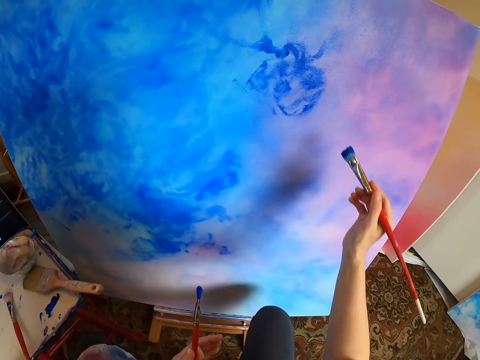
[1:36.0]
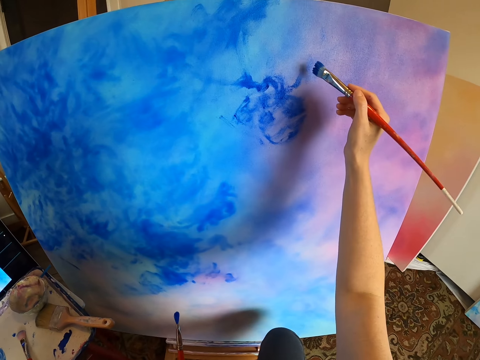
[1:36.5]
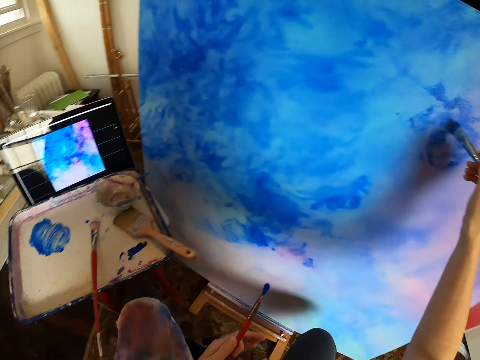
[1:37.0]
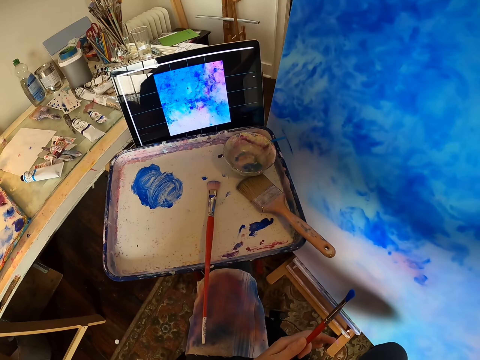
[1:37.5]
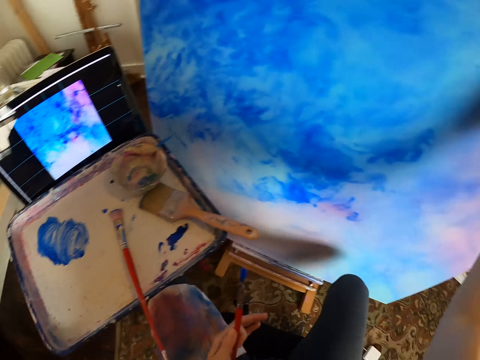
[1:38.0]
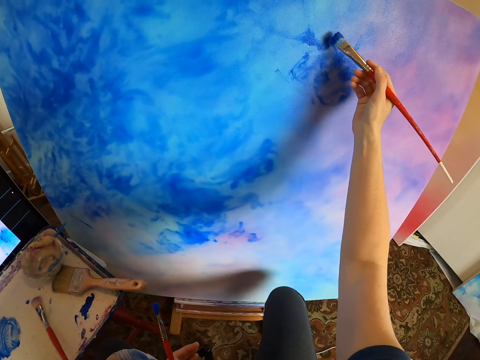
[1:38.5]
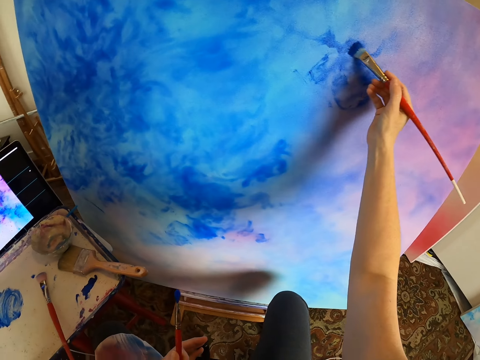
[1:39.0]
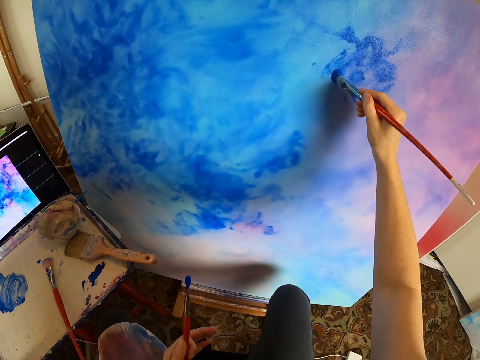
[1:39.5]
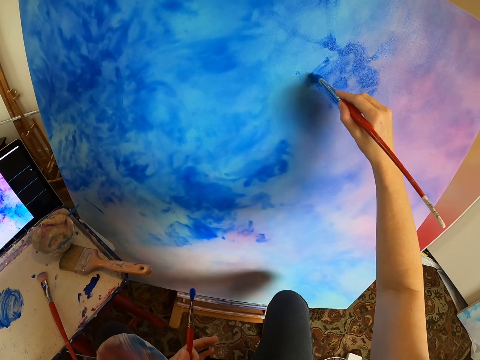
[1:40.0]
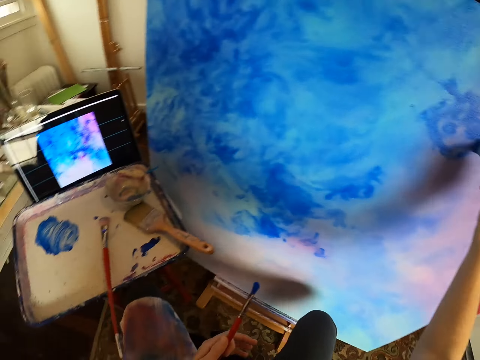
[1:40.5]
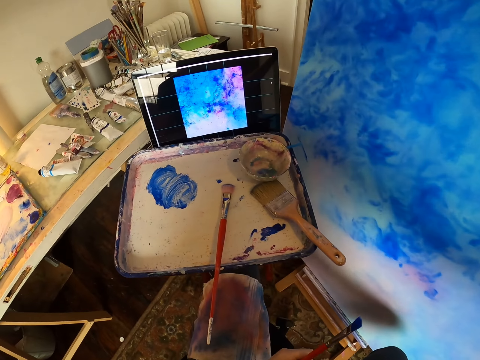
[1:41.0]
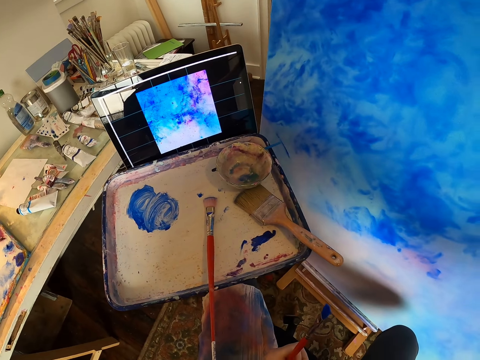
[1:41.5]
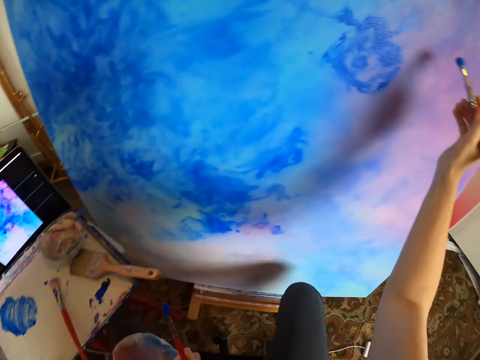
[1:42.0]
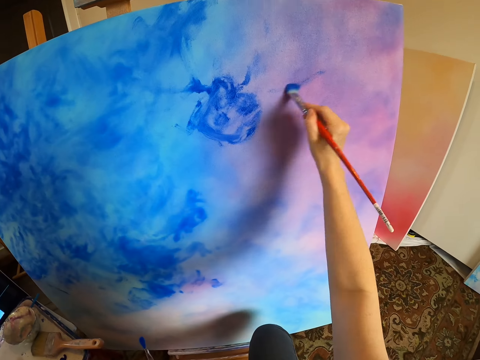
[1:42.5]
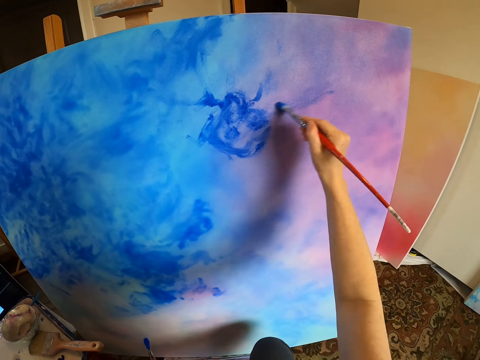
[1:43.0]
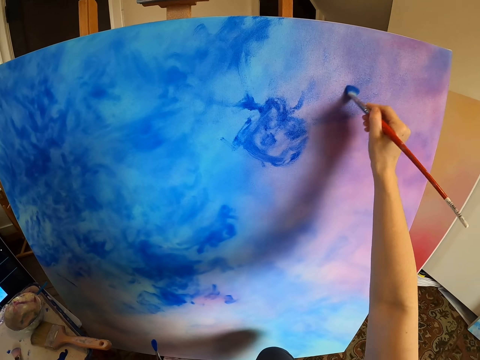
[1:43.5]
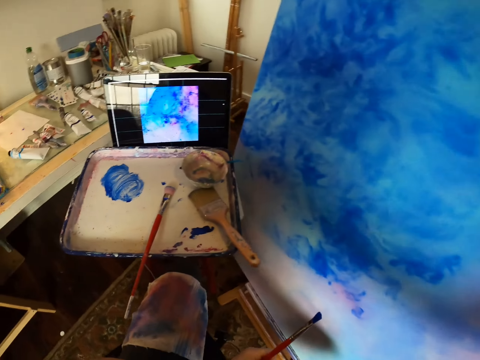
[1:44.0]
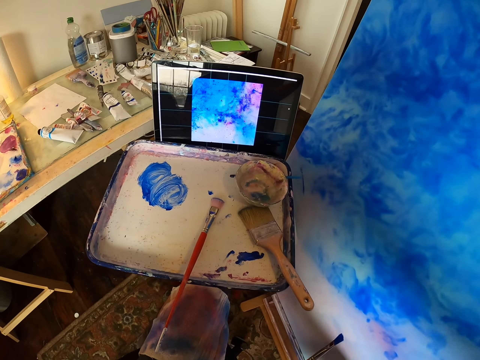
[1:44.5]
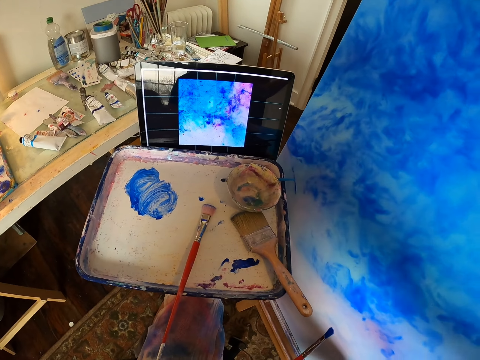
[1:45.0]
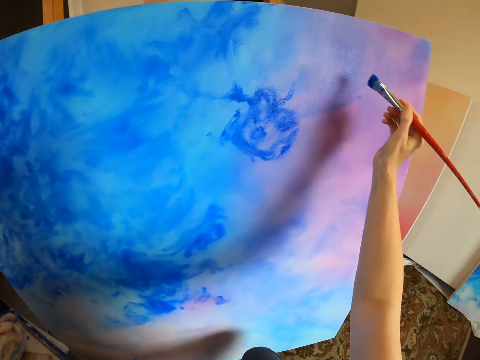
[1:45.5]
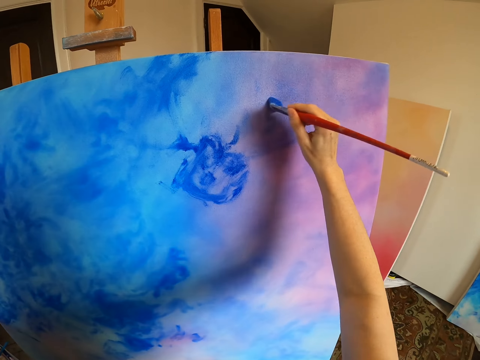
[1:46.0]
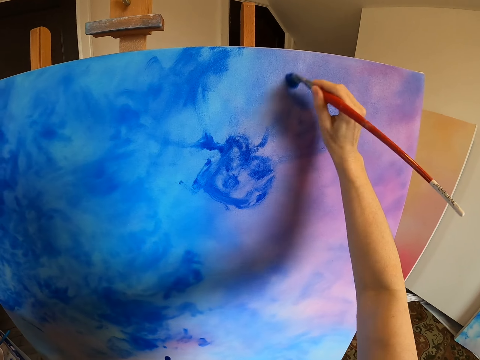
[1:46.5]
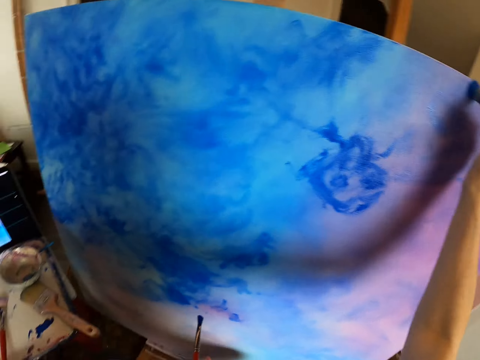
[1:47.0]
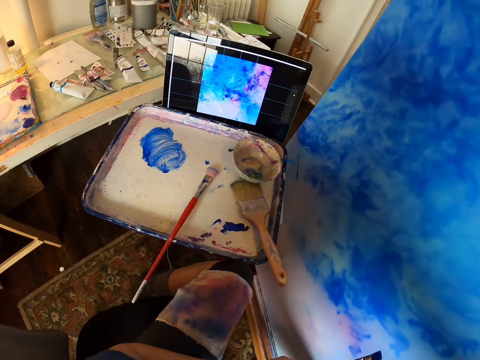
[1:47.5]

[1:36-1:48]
The camera wearer paints a canvas with a paint brush. They look at the picture in the computer. They paint the canvas with the paint brush.

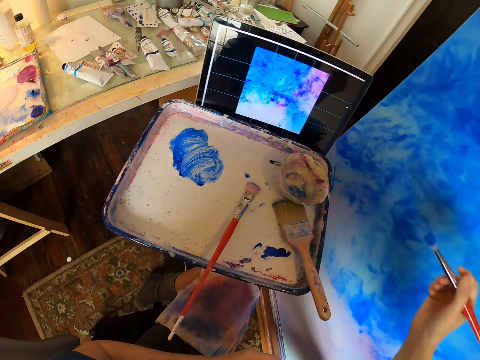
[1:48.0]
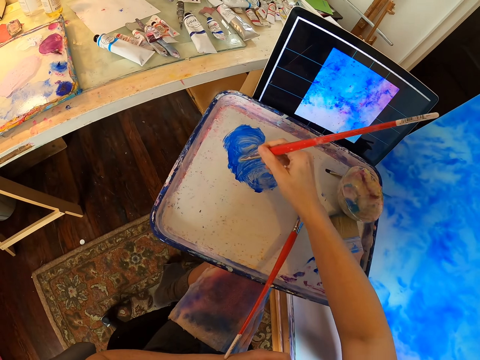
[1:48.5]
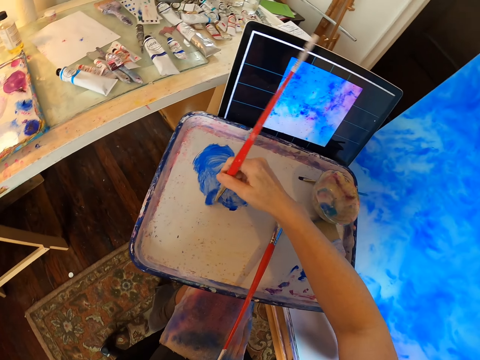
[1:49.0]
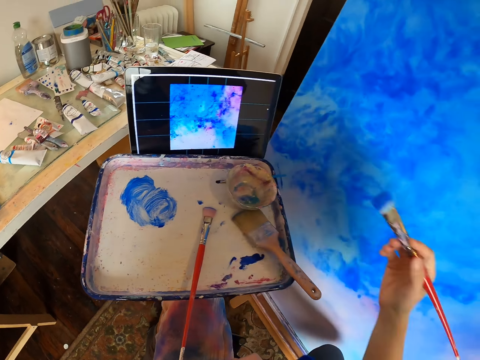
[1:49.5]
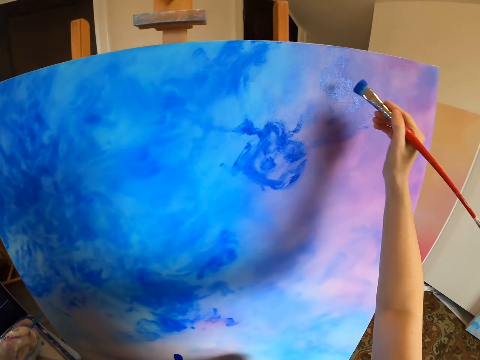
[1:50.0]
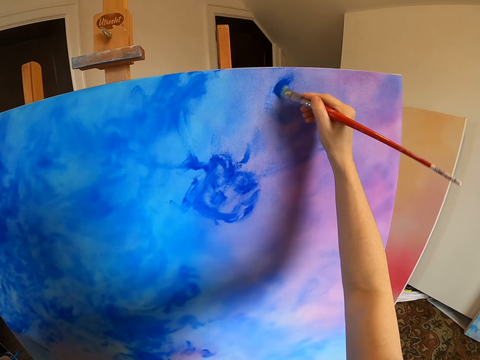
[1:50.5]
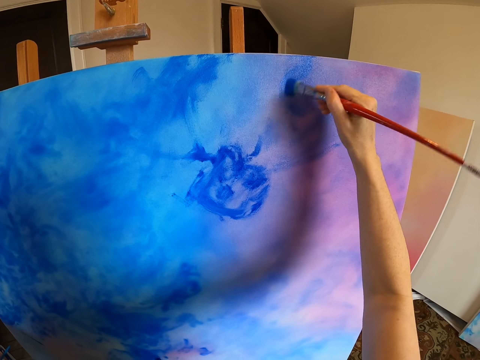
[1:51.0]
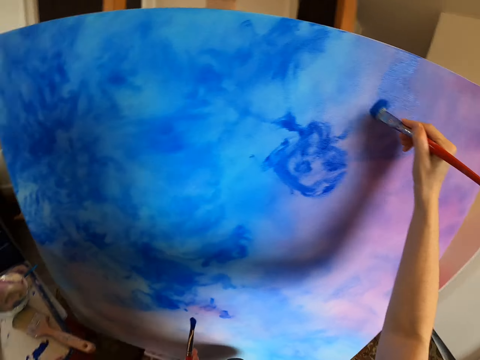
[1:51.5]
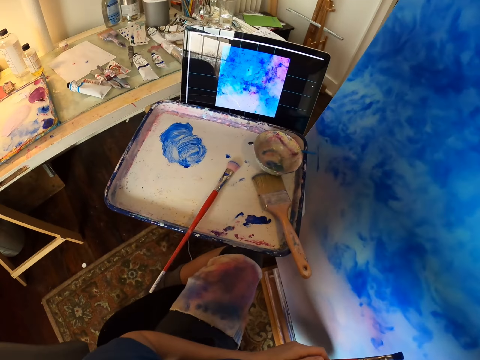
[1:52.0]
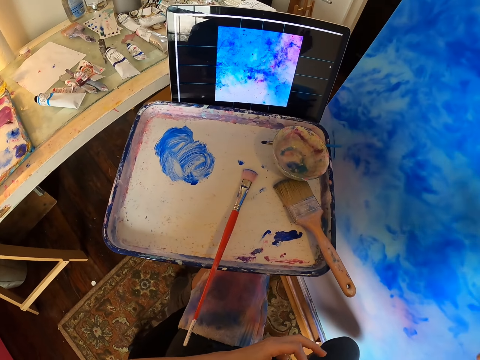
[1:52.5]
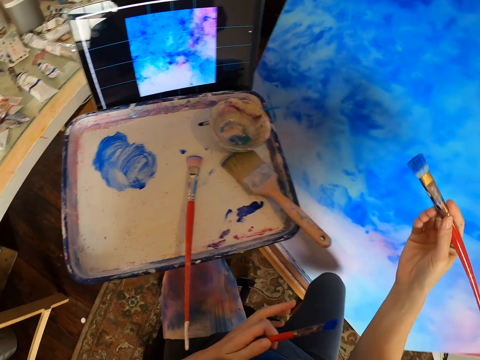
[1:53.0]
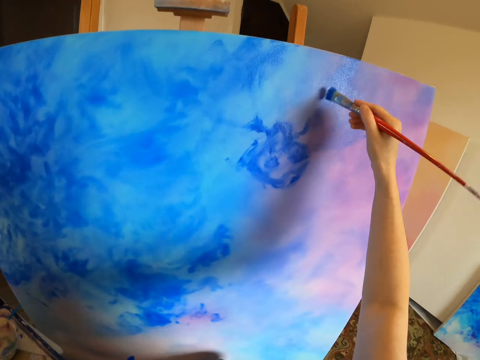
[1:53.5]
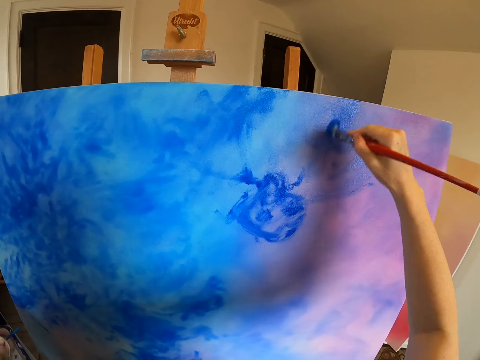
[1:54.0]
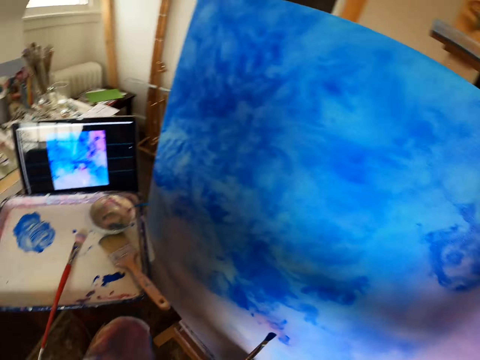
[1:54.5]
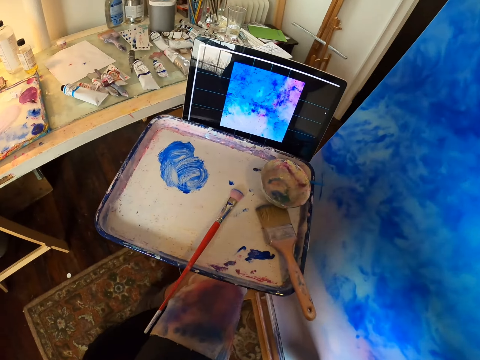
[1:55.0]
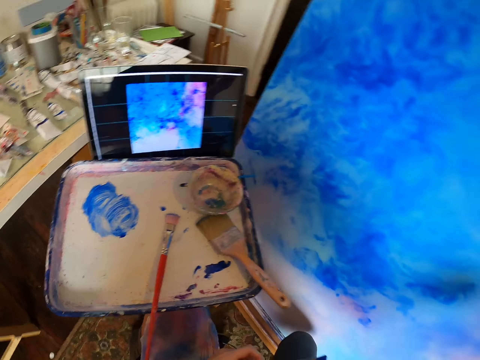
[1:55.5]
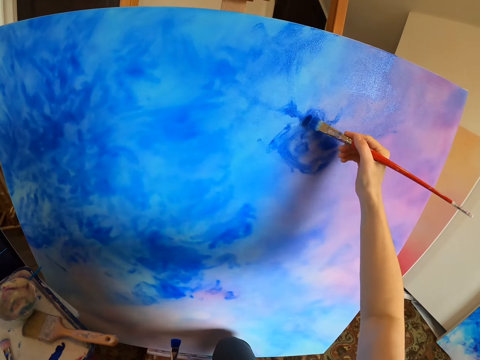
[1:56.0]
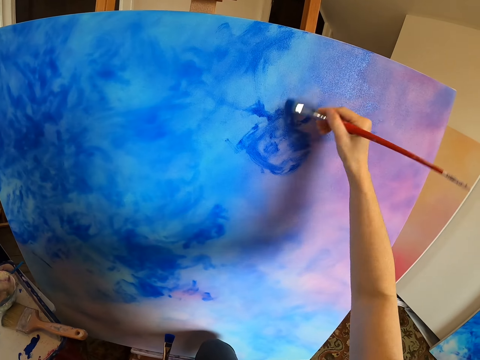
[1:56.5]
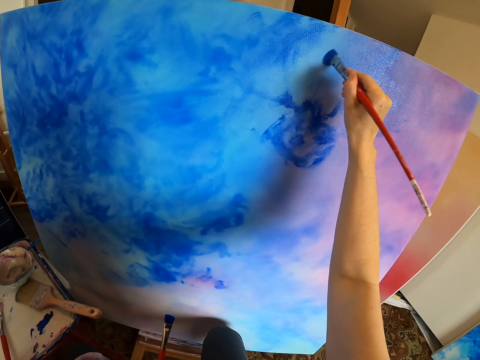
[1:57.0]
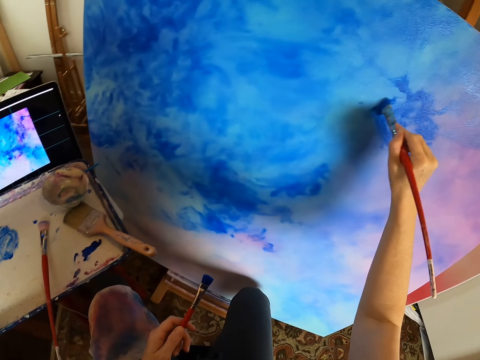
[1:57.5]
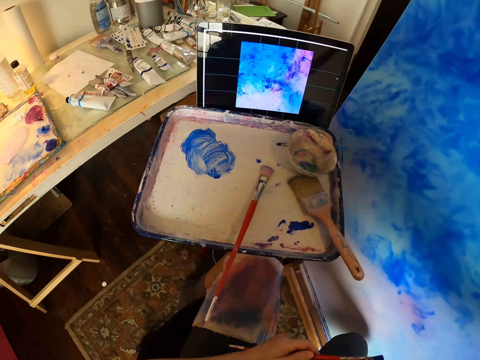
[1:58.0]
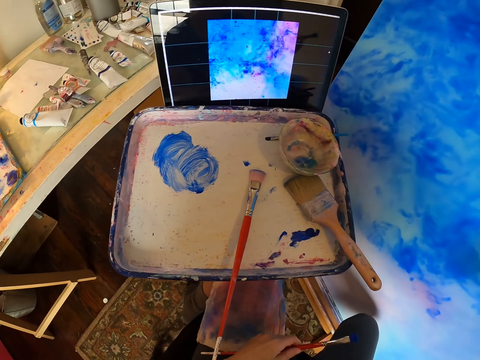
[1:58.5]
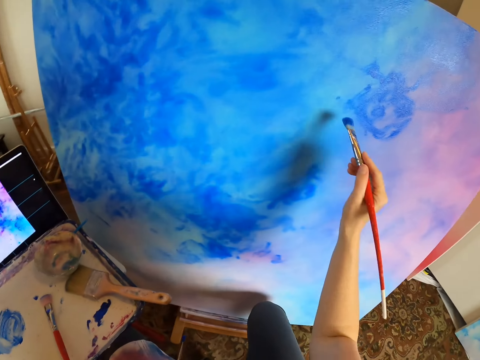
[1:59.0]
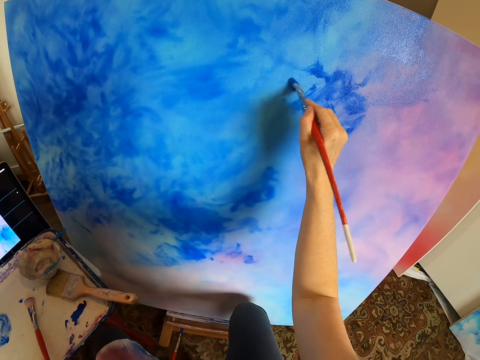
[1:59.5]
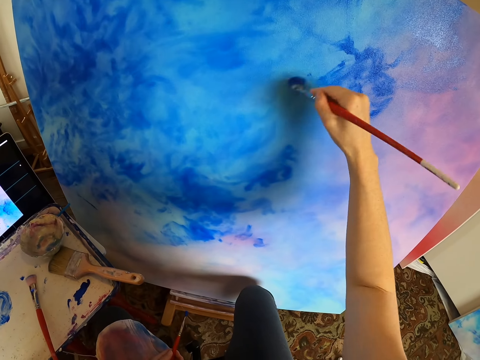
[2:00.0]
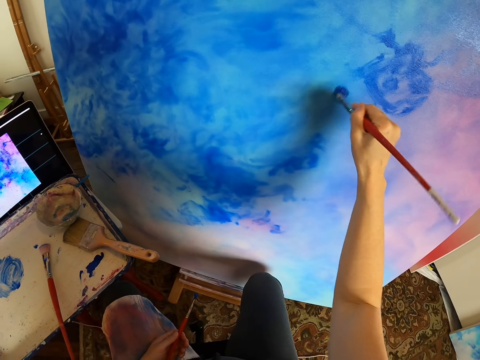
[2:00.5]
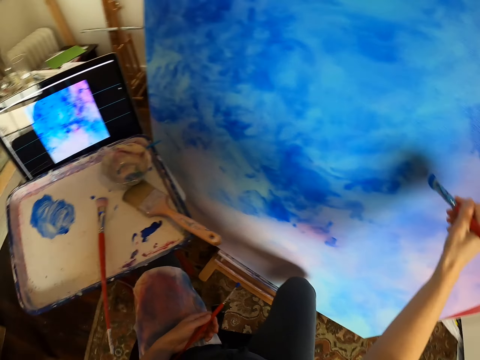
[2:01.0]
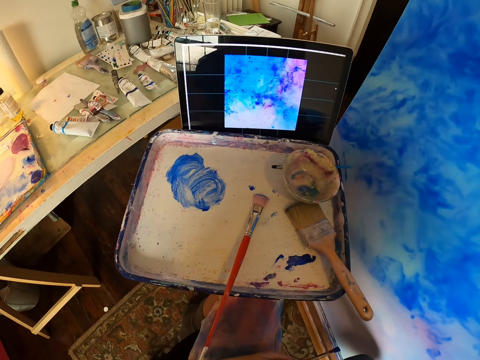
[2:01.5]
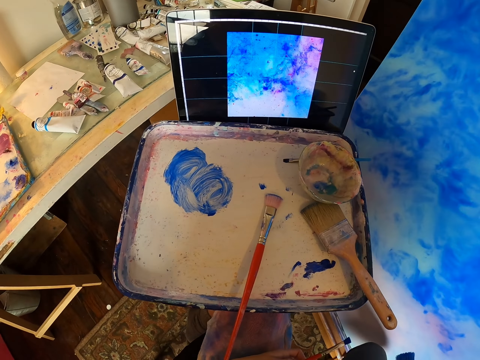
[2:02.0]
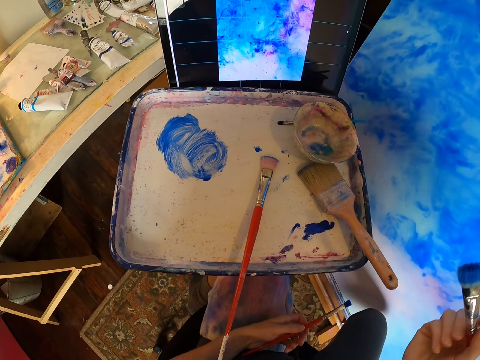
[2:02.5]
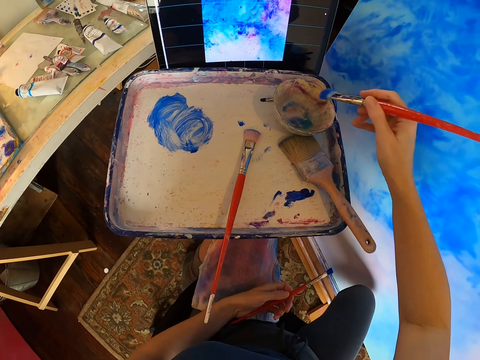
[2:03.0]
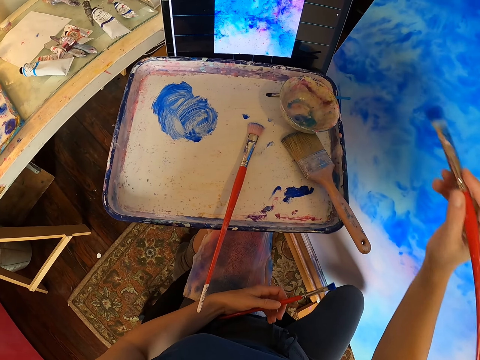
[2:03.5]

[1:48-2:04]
The camera wearer looks at the picture in the computer. They mix the paint with a paint brush. They rub the brush on the paint. They paint a canvas with the paint brush. They look at the picture in the computer. They paint the canvas with the paint brush. They look at the picture in the computer.
